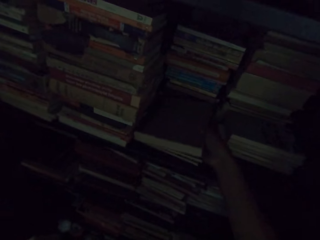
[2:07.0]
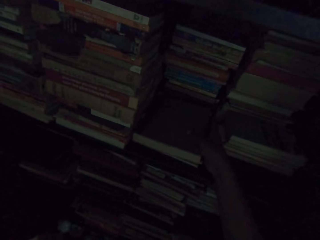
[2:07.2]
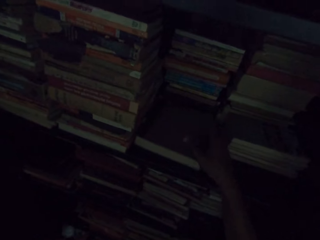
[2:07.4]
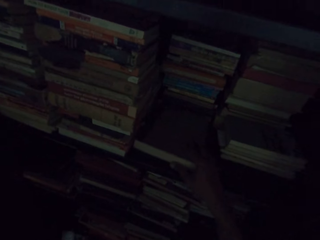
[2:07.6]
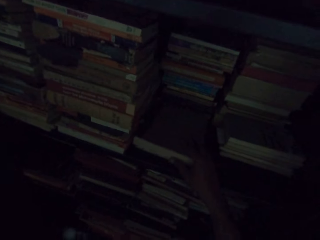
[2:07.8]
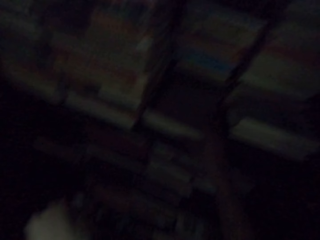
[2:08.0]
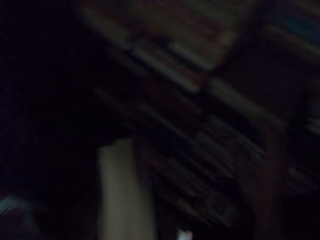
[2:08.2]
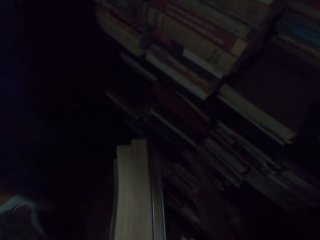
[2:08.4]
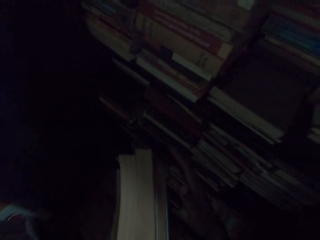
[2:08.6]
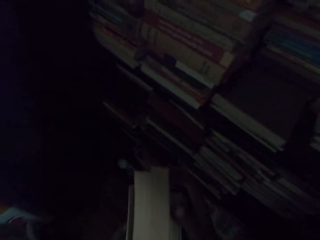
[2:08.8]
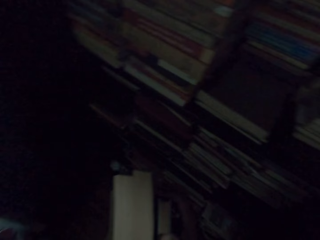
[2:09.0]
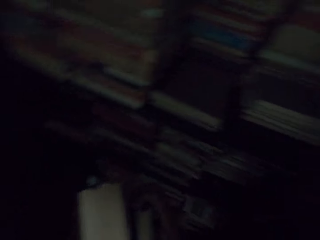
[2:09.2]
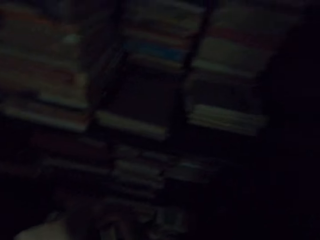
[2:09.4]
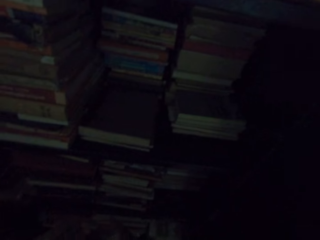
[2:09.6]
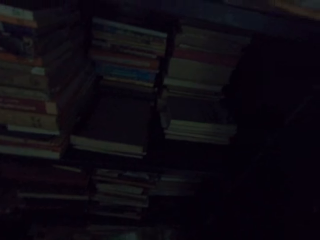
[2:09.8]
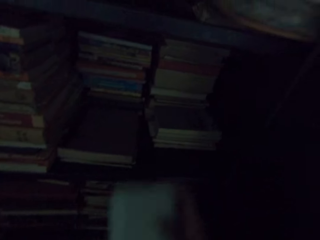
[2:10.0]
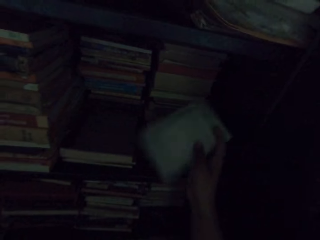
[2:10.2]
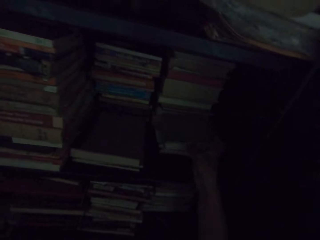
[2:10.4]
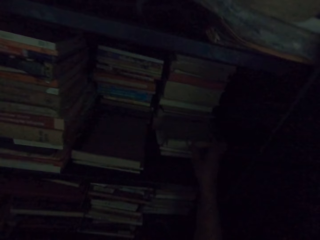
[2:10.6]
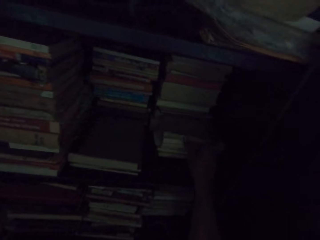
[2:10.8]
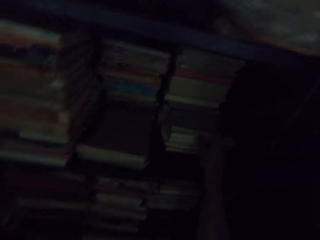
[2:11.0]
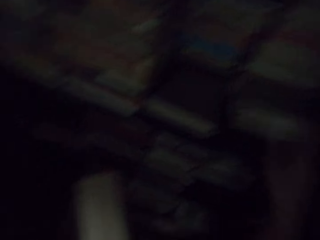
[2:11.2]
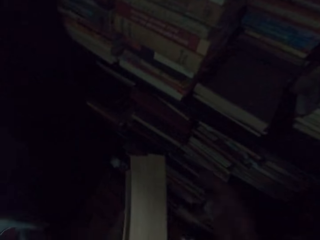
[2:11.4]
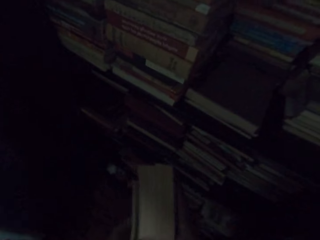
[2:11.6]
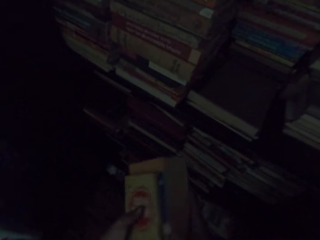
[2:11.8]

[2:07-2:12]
The camera wearer arranges the books in the shelf.

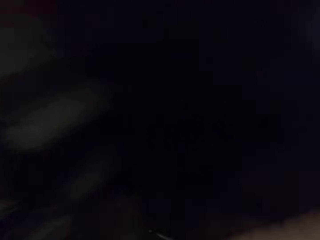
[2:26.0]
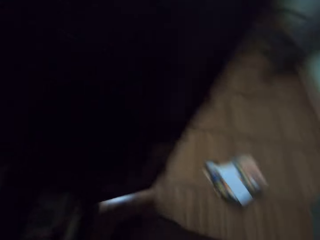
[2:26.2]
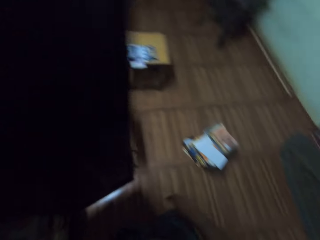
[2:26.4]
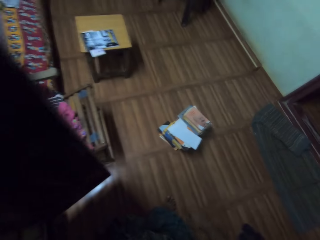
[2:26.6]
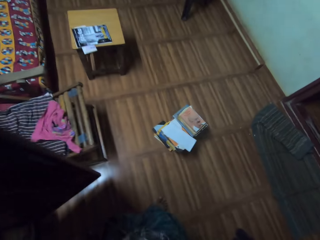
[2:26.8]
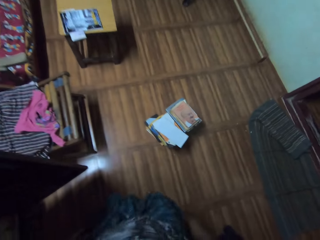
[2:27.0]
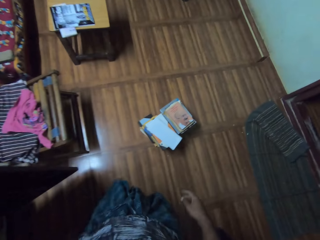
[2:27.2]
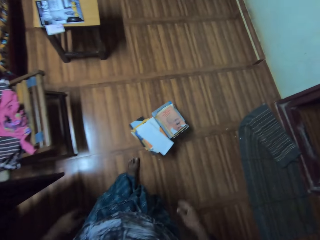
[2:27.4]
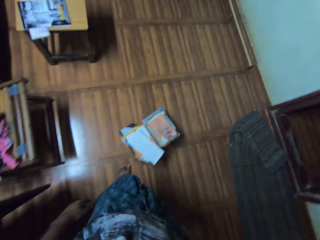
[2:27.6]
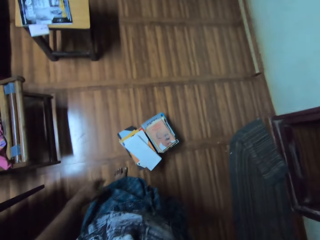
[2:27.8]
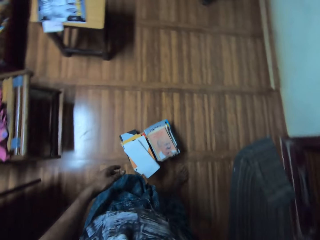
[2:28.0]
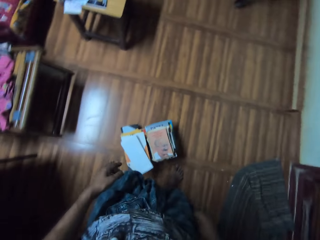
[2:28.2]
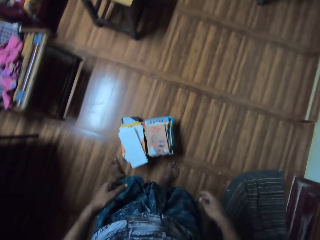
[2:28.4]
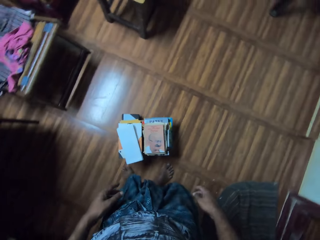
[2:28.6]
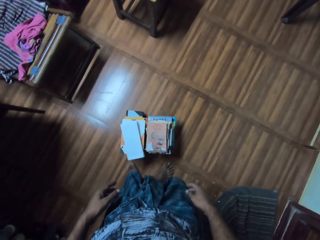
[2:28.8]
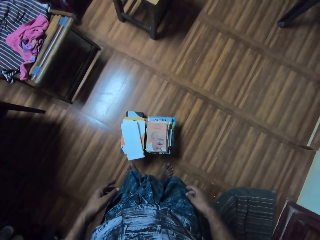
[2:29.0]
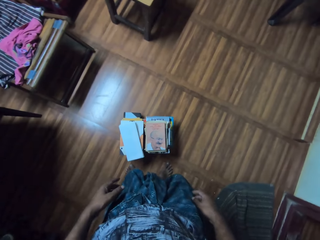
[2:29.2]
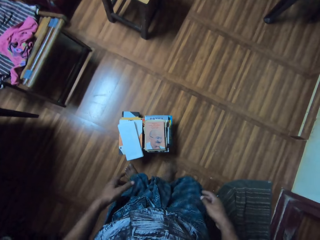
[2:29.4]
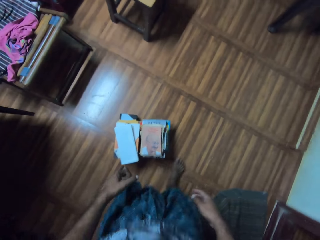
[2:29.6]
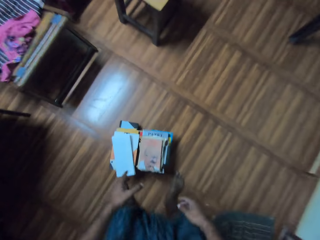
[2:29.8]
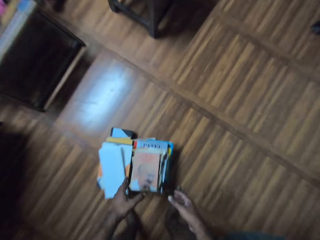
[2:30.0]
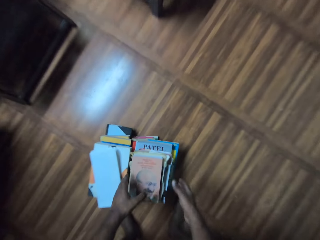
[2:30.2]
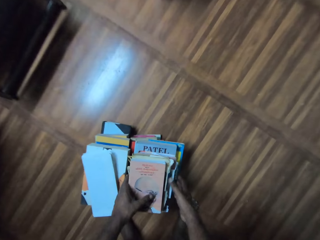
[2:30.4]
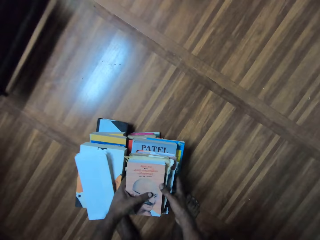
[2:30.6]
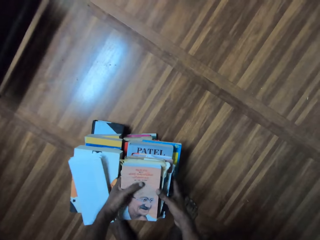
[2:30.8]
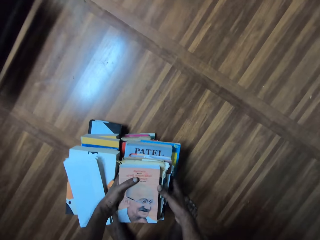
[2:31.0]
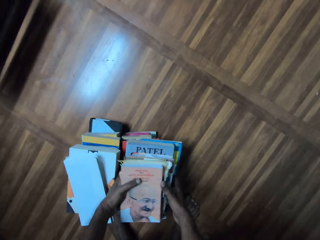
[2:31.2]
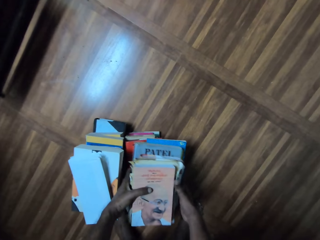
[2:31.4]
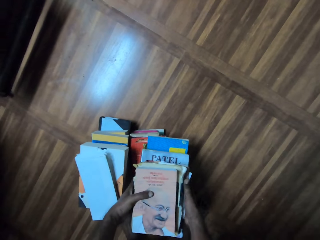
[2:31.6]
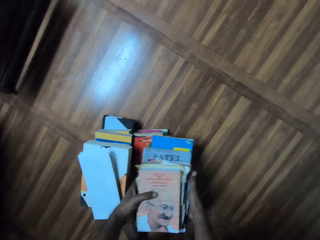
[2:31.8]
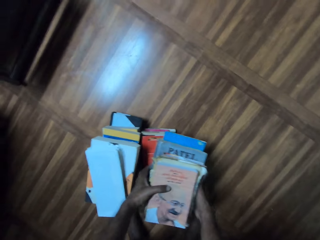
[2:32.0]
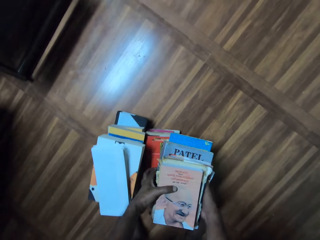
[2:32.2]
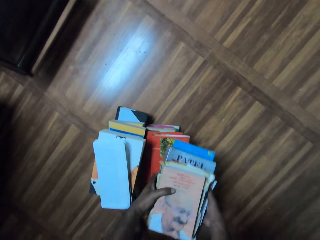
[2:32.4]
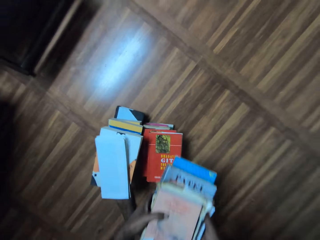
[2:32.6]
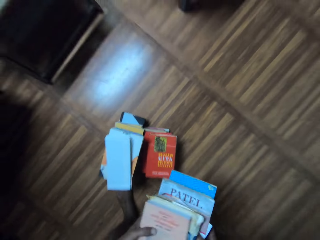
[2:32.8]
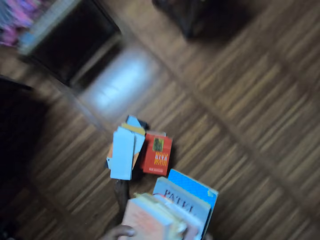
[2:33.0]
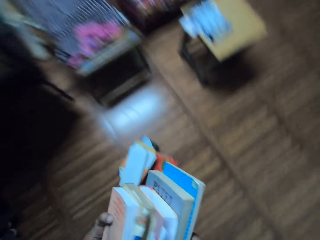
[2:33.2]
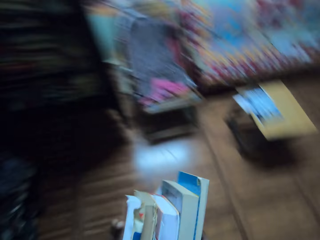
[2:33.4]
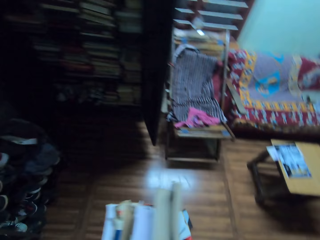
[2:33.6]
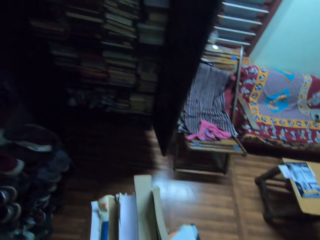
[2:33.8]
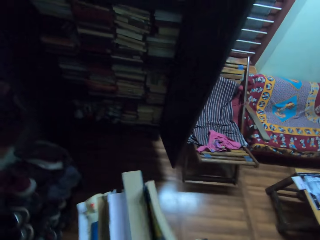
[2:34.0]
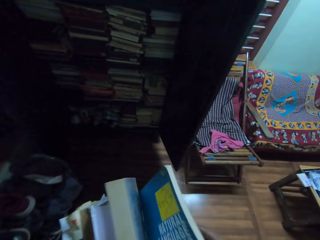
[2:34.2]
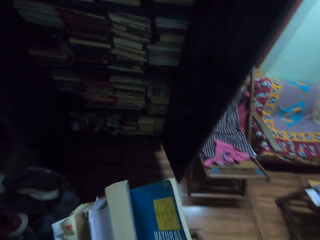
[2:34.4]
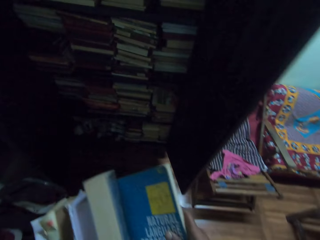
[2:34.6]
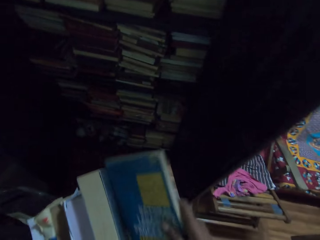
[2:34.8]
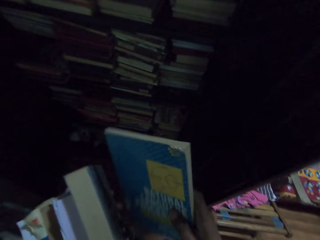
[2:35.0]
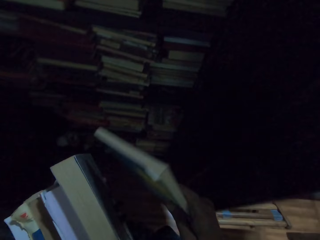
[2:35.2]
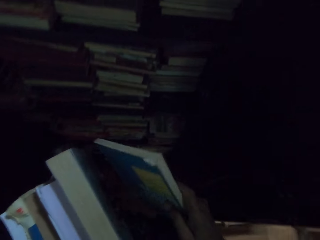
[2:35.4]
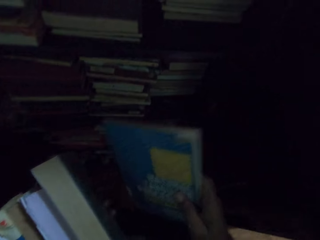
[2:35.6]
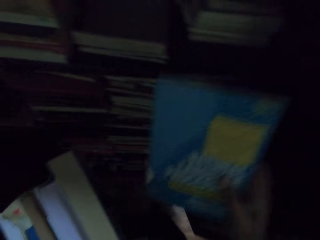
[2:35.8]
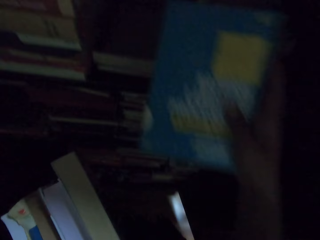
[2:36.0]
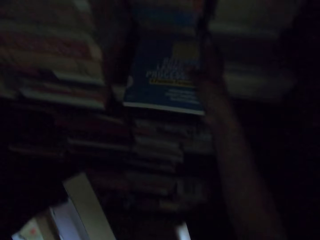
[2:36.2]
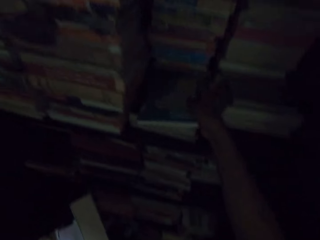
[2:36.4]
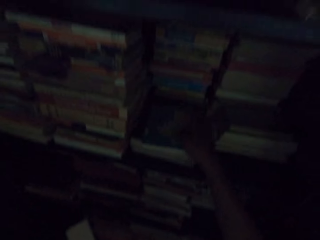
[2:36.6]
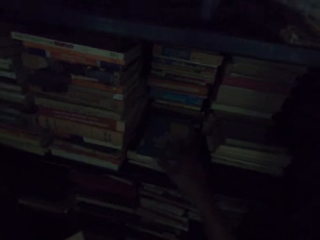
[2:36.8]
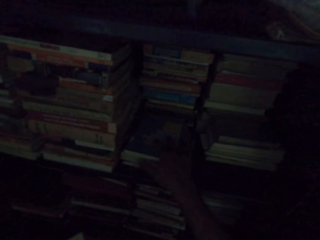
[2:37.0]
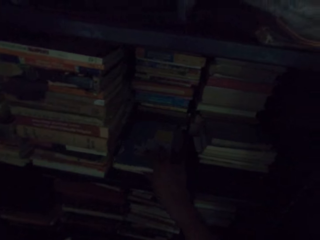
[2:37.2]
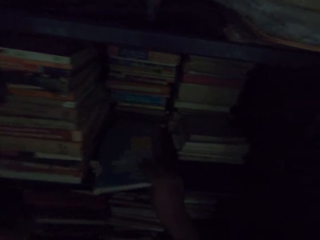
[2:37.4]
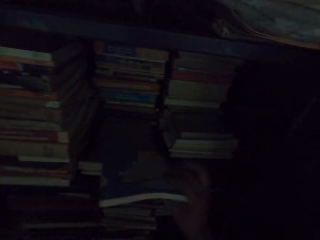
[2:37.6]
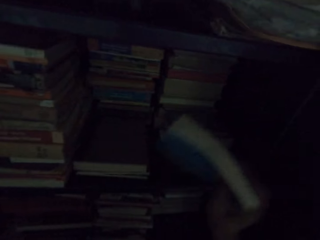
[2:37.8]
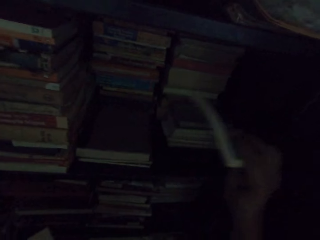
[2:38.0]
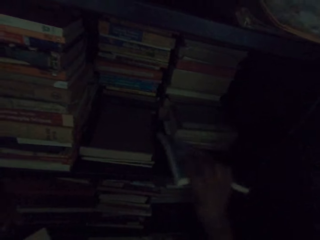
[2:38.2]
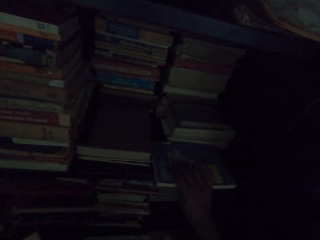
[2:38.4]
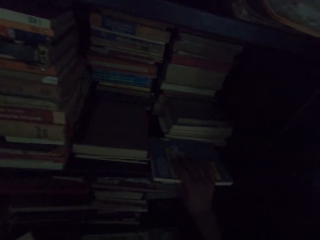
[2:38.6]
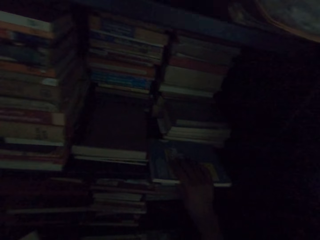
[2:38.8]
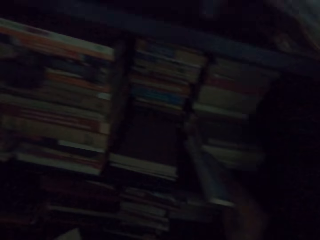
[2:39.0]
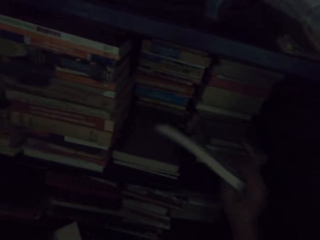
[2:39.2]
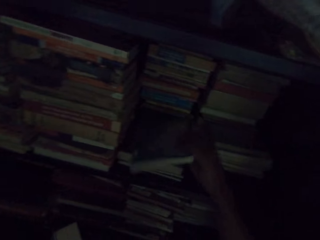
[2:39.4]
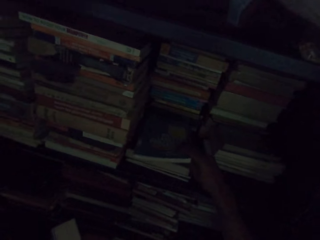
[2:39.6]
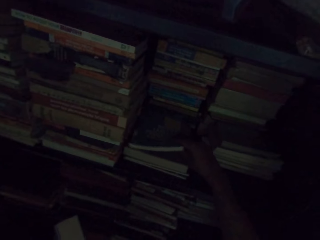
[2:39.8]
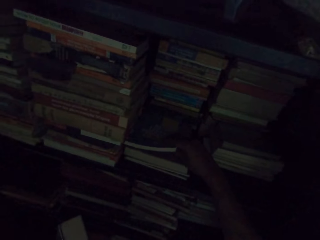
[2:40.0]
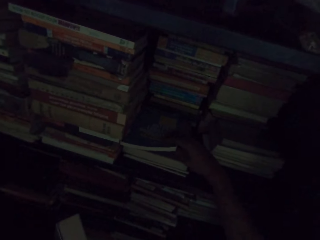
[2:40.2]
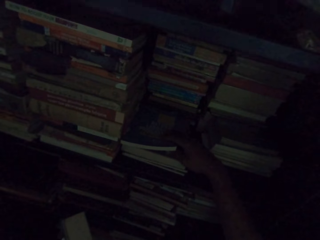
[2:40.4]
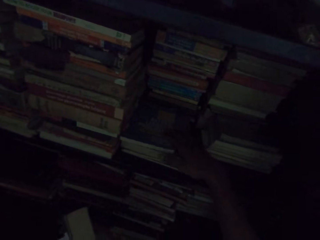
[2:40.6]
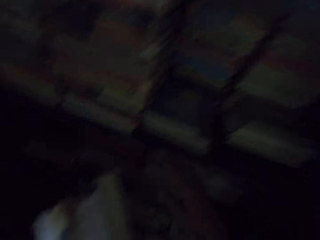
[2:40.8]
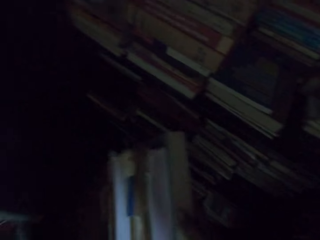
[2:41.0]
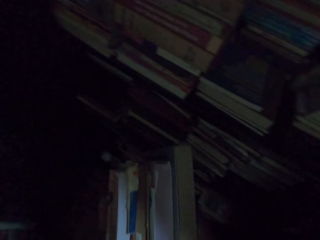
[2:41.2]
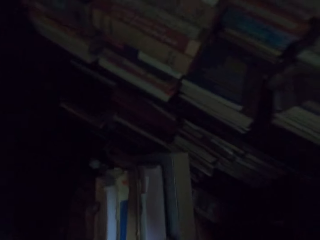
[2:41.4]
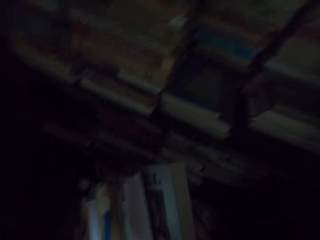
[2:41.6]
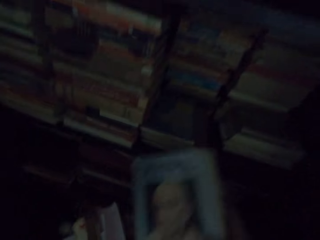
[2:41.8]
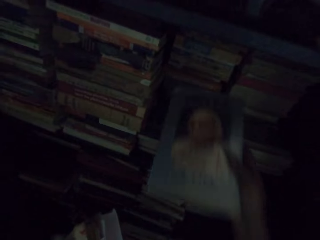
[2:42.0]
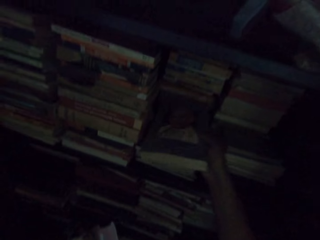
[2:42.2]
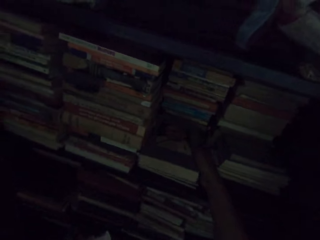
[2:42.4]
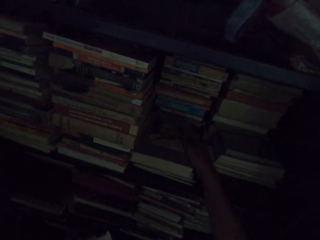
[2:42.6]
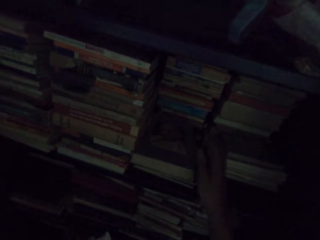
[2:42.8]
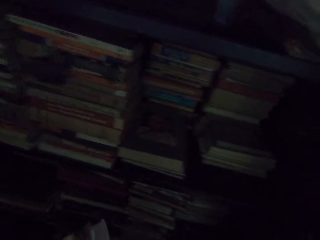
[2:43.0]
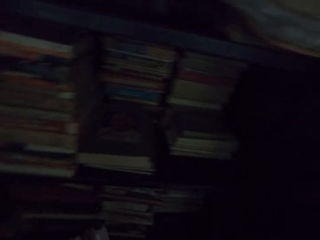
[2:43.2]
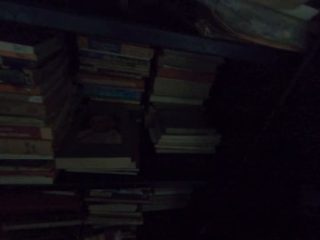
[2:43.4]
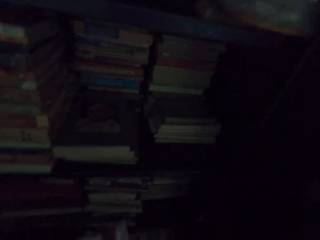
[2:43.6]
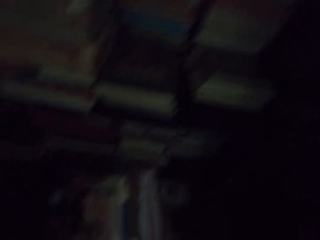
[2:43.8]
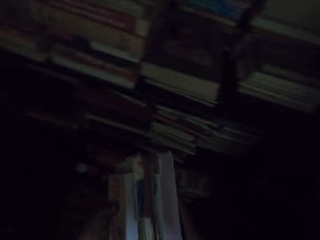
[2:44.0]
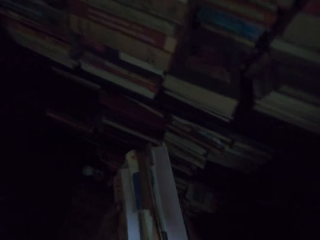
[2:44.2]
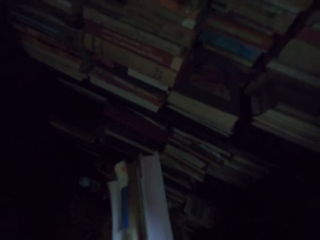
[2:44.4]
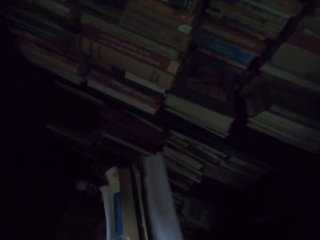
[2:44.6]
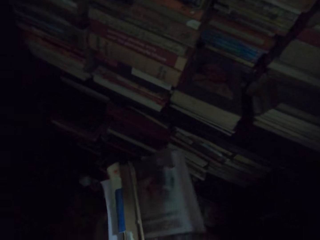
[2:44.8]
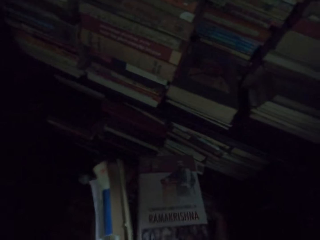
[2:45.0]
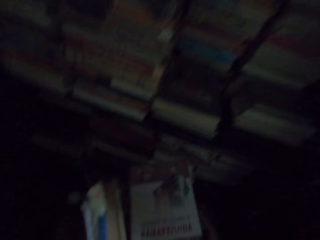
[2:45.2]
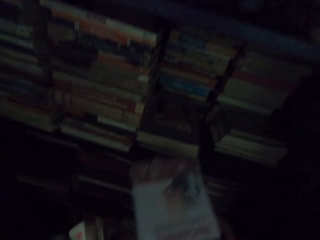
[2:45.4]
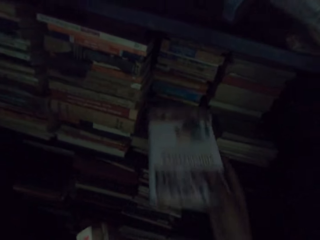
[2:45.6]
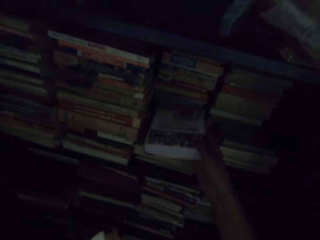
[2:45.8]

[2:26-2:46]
The camera wearer walks in the room. They pick the book on the ground. They arrange the book in the shelf.
